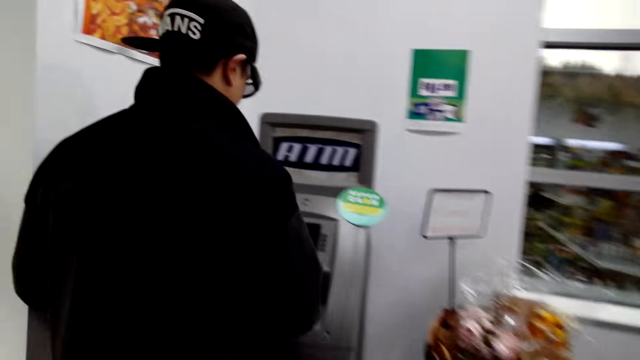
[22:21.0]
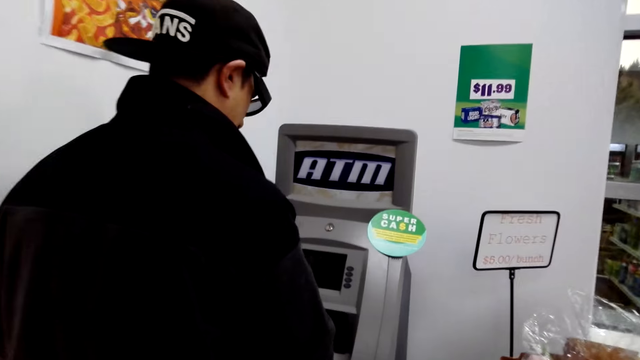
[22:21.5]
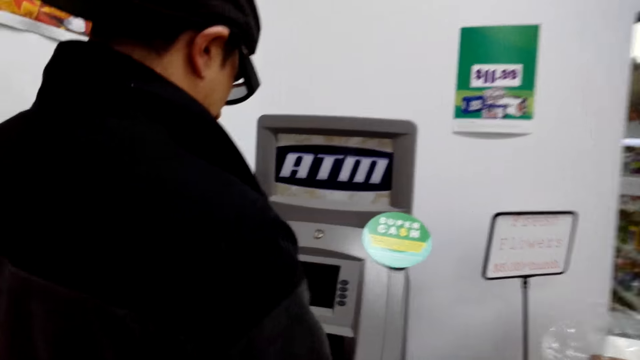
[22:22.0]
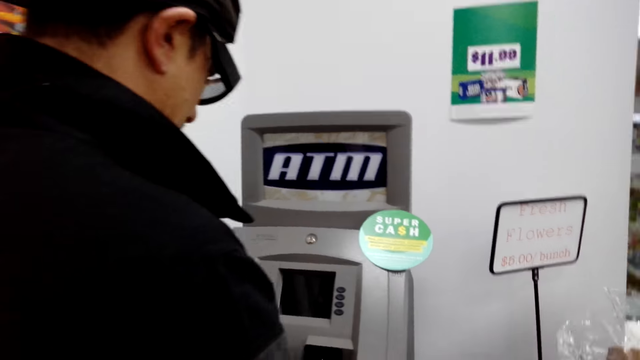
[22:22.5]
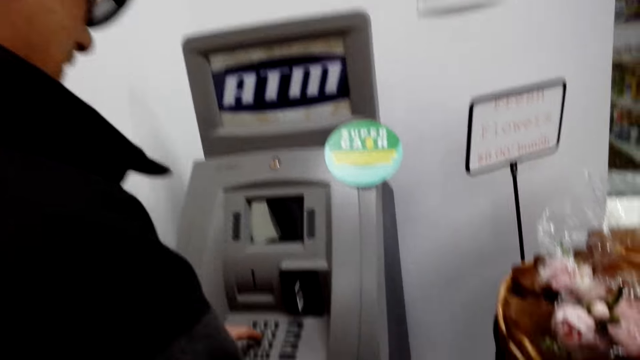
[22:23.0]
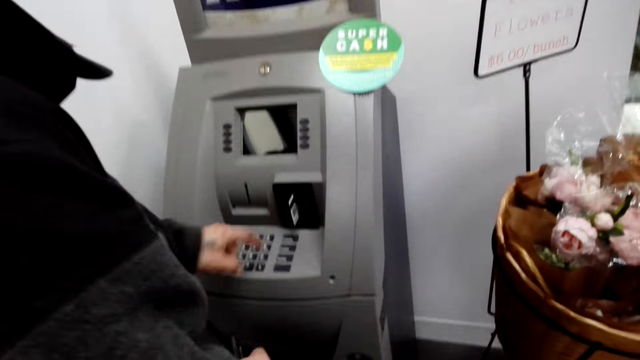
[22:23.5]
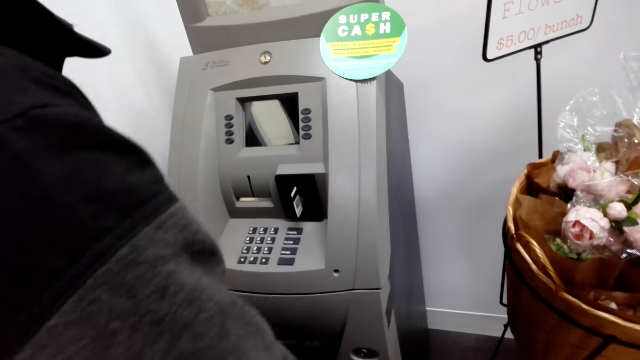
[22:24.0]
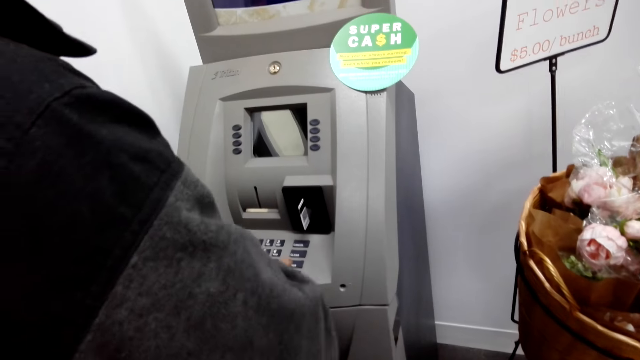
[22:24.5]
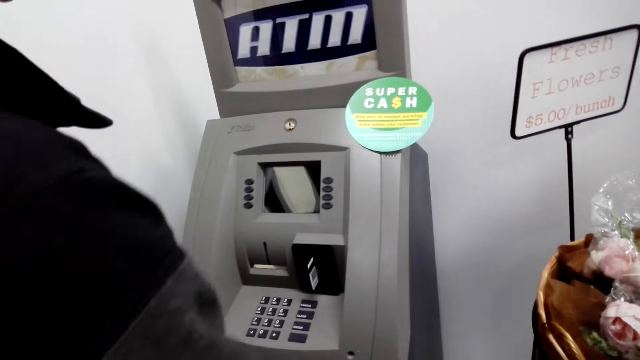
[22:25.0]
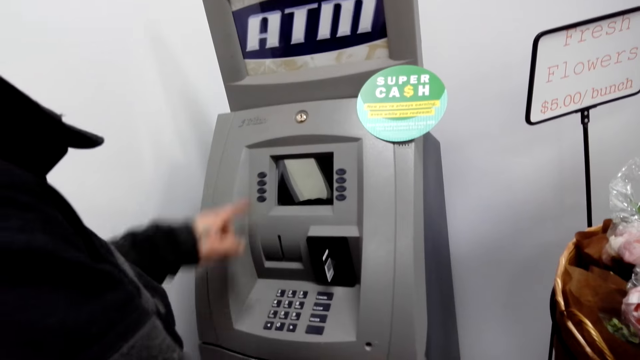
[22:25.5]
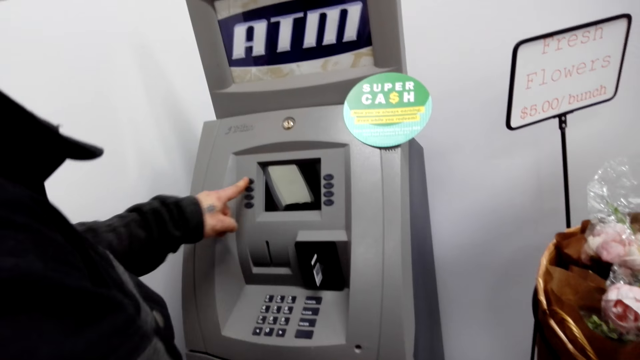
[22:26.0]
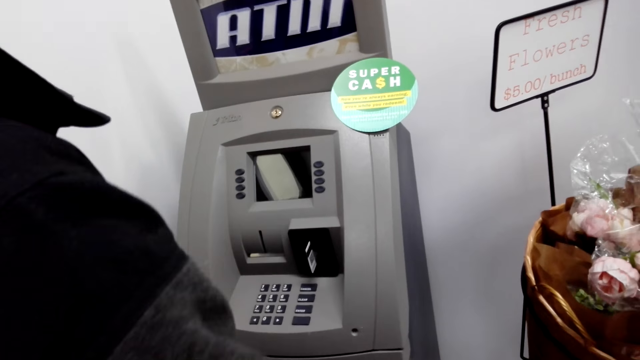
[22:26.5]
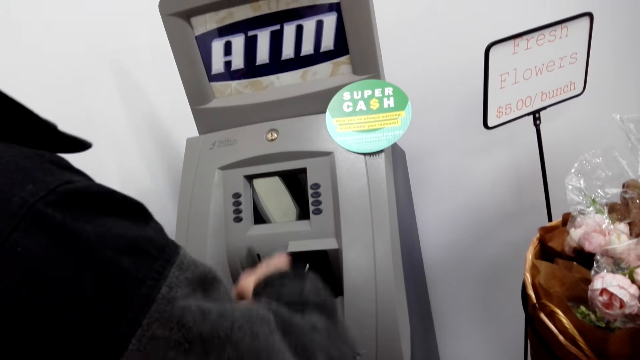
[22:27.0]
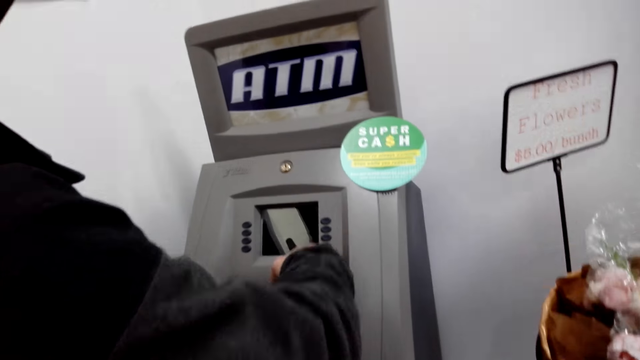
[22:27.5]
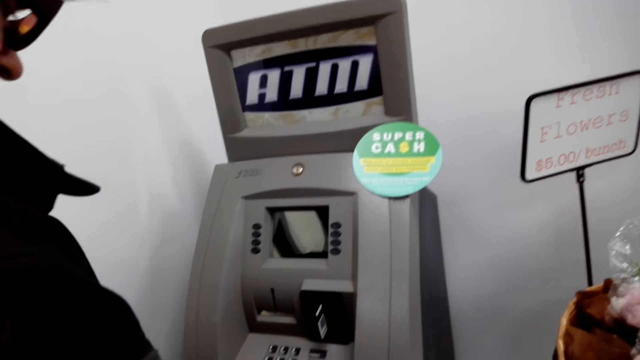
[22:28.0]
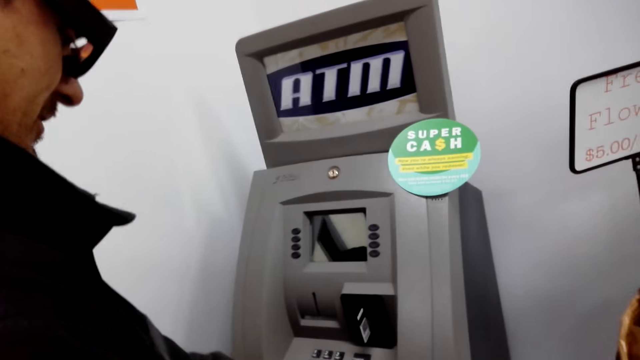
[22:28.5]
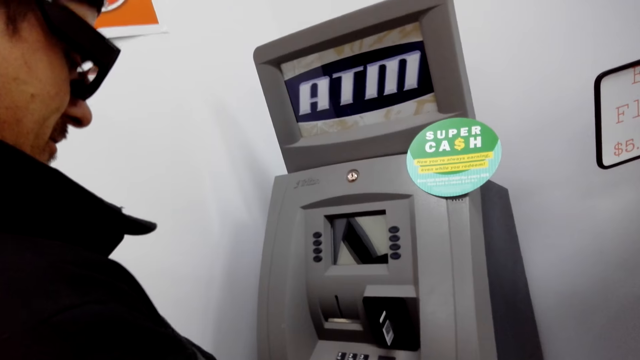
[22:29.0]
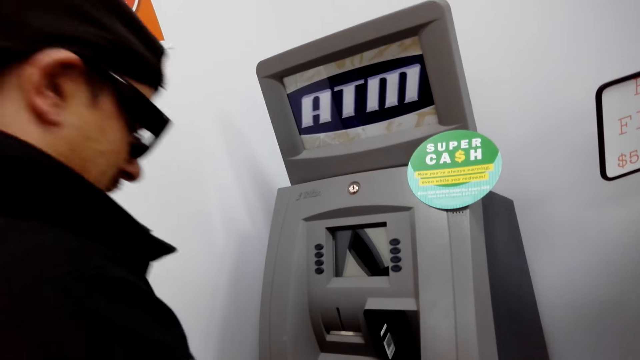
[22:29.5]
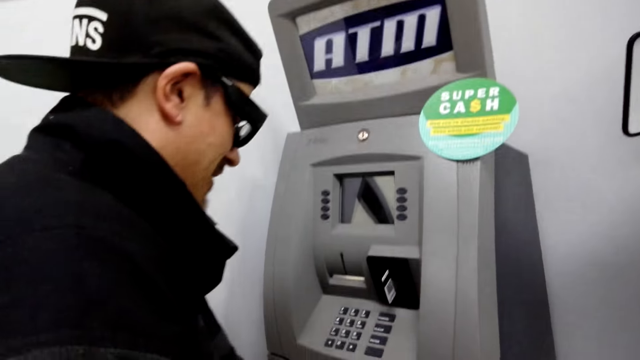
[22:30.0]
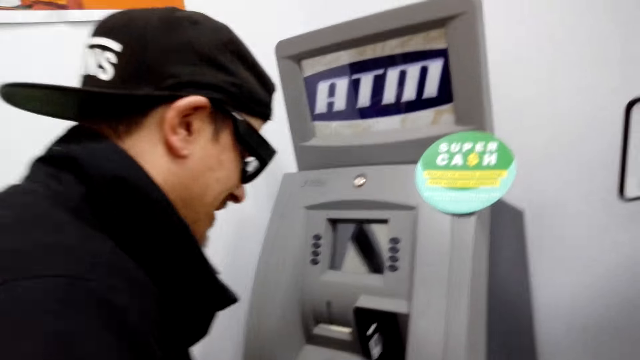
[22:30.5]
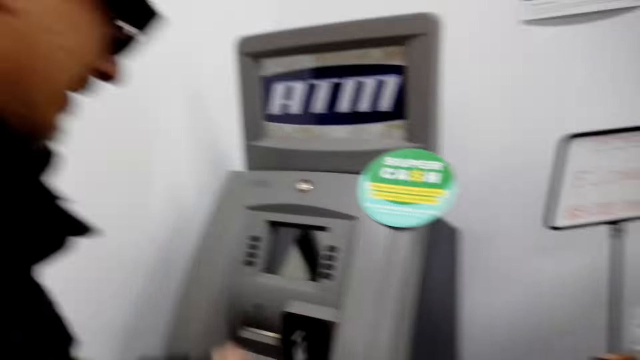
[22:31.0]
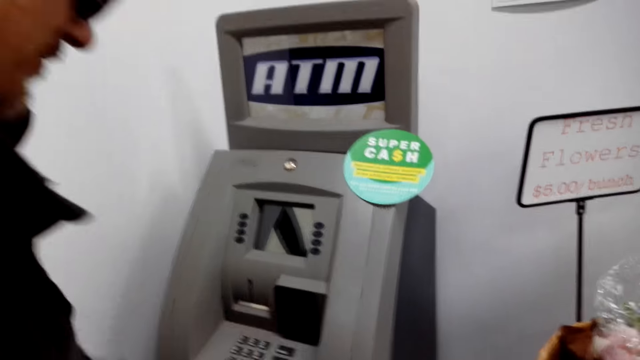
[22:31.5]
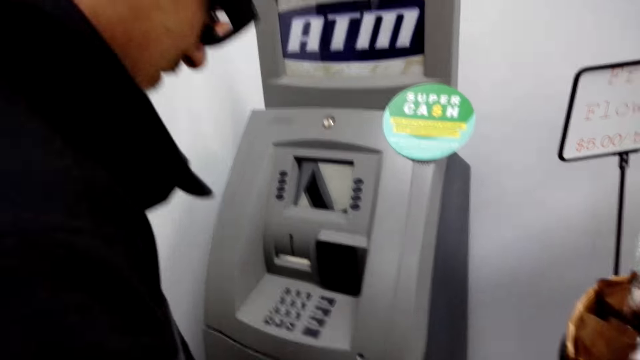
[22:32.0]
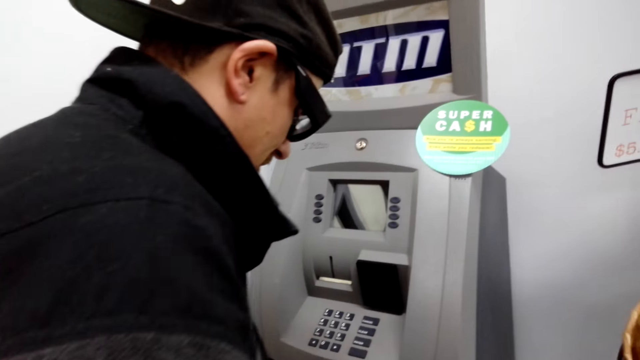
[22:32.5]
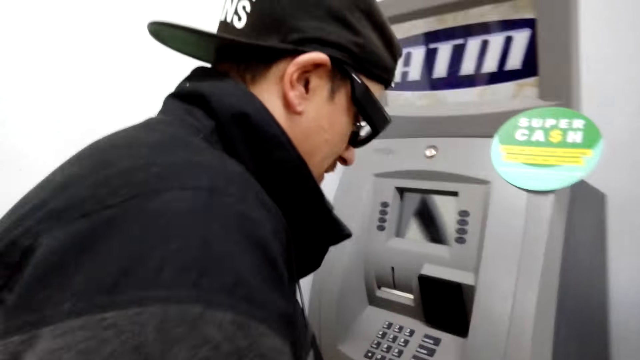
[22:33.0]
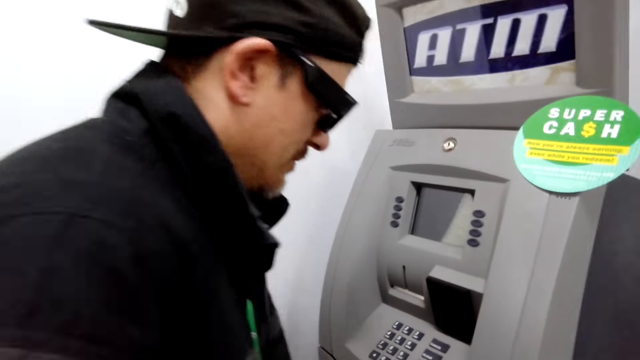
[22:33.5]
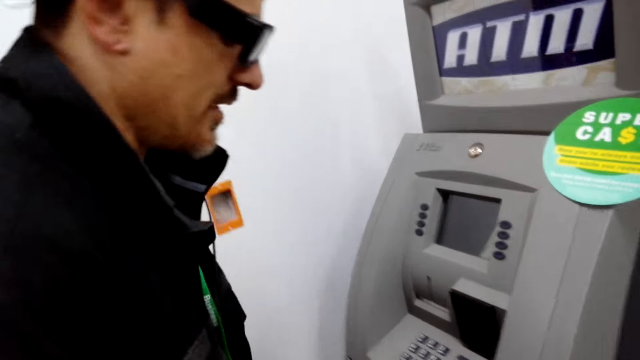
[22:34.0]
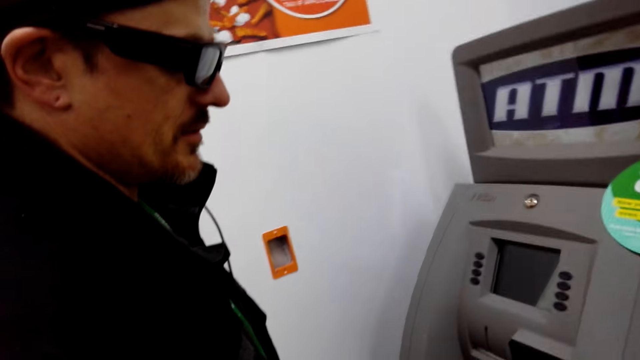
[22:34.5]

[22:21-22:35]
A man withdraws money. The man operates the ATM machine and picks up a card from the ATM machine.

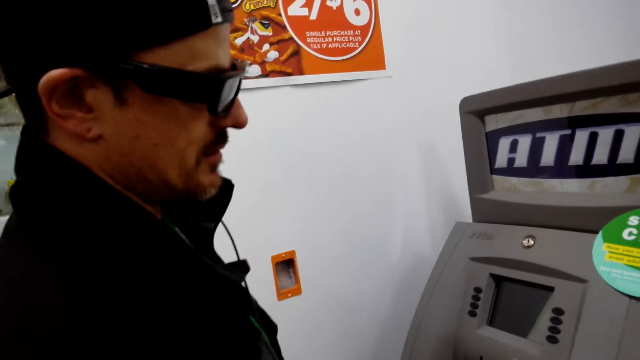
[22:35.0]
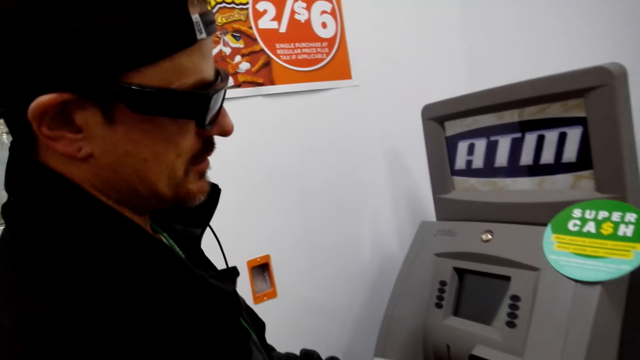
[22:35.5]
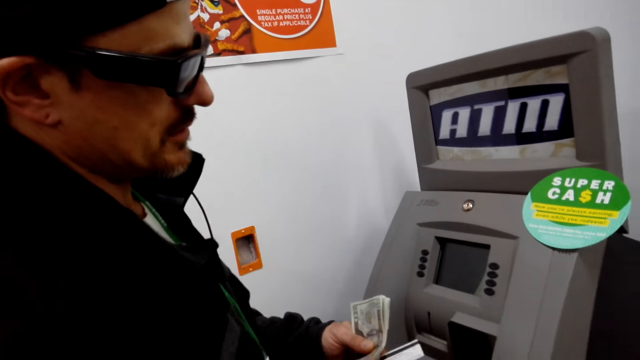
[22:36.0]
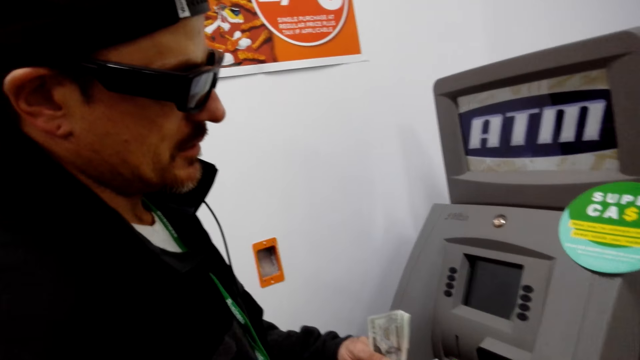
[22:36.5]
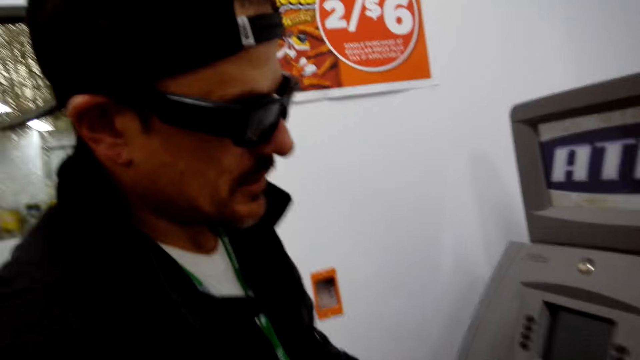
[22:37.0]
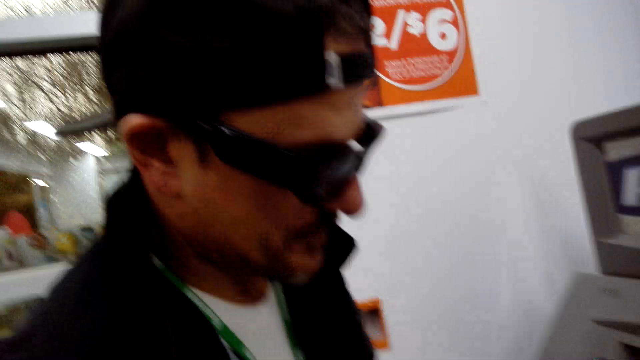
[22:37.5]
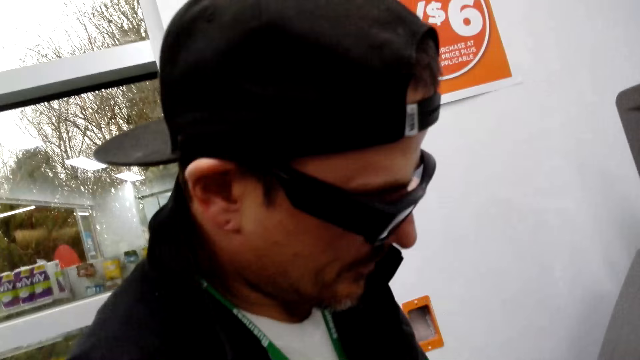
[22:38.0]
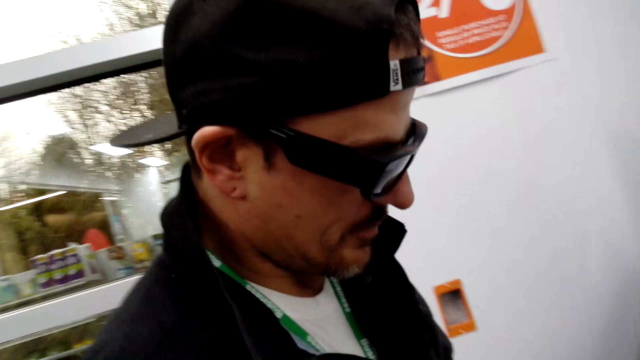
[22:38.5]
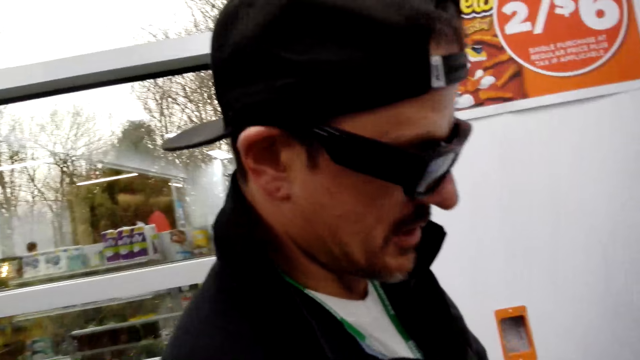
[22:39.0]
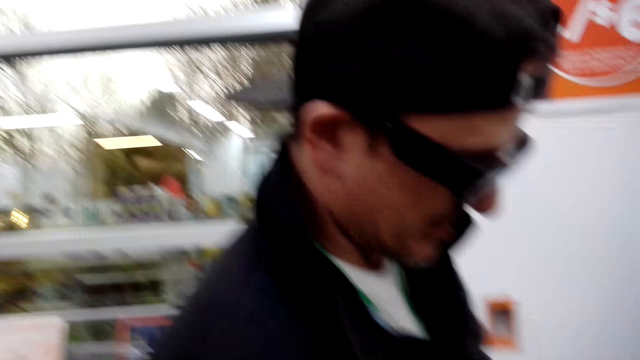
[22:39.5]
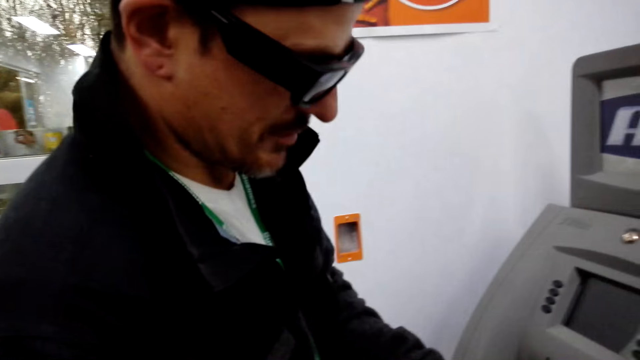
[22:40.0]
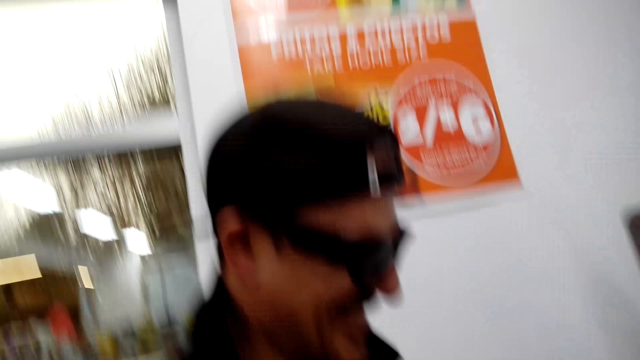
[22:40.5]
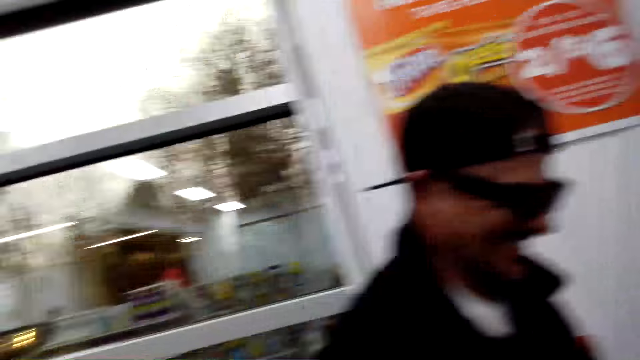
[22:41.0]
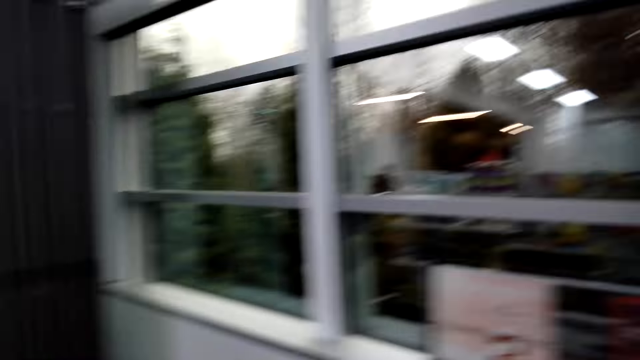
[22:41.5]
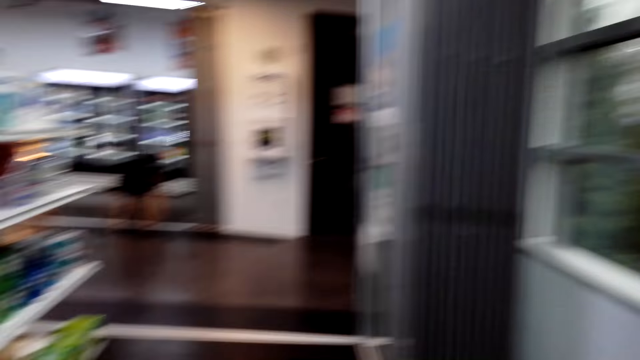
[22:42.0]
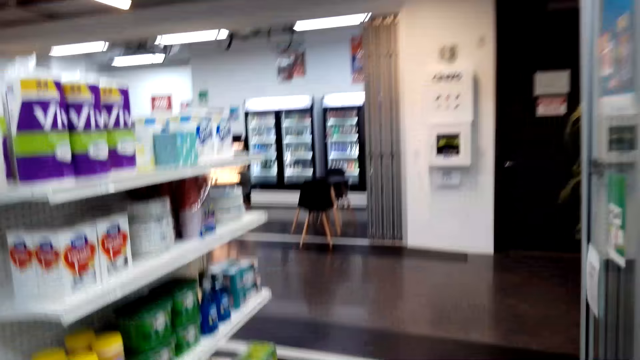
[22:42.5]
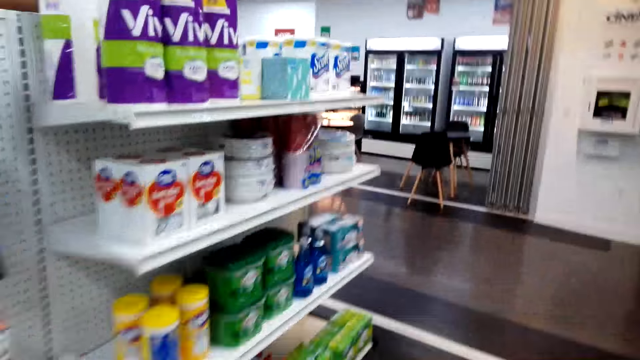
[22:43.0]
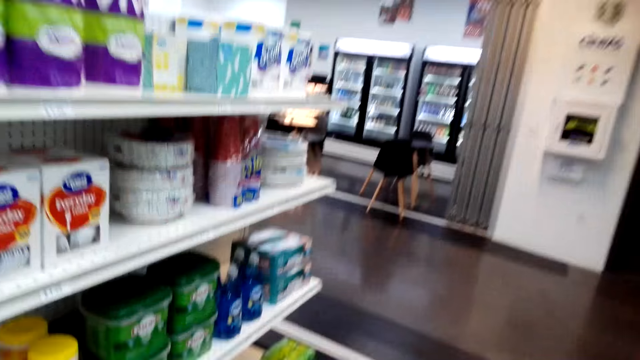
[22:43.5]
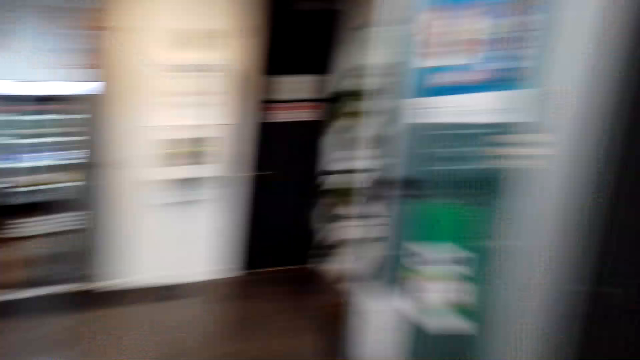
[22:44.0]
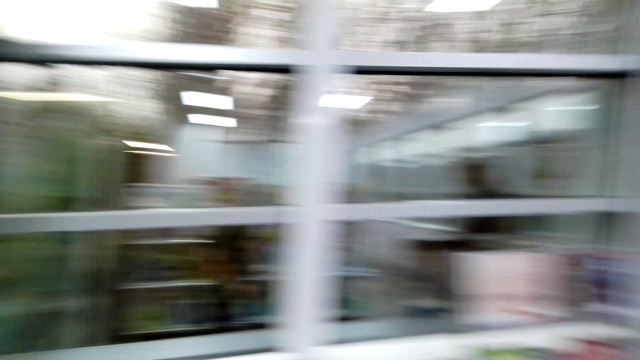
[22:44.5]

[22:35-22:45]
A man holds money and laughs. The camera wearer walks around the shopping mall.
